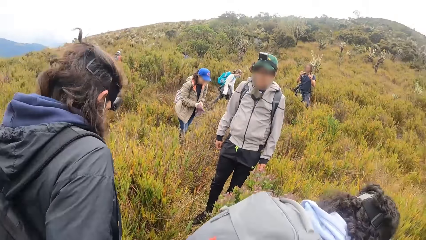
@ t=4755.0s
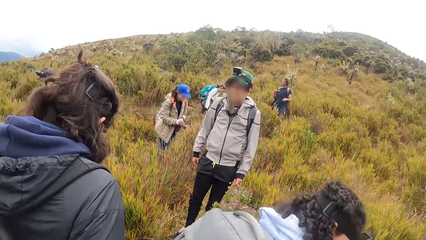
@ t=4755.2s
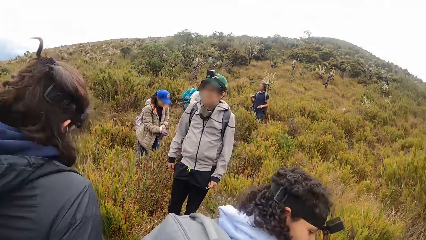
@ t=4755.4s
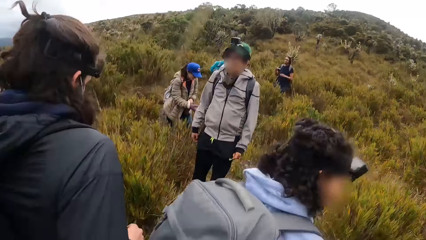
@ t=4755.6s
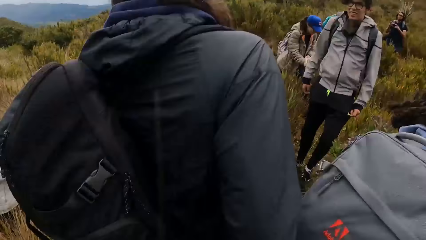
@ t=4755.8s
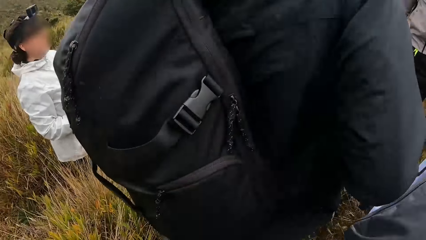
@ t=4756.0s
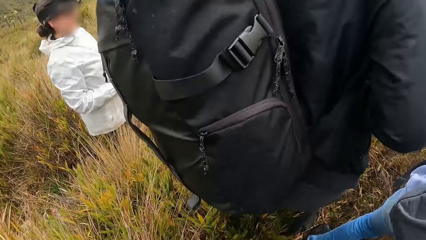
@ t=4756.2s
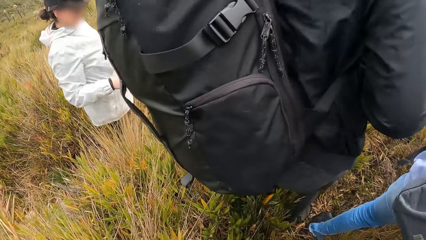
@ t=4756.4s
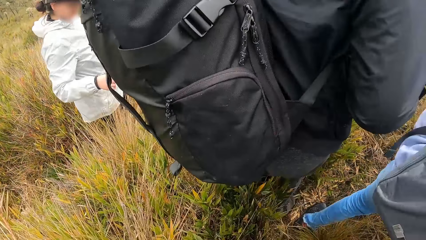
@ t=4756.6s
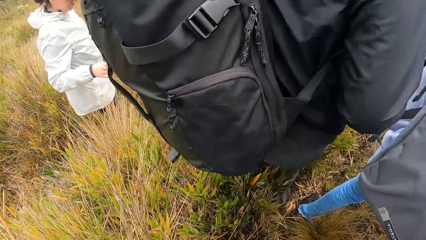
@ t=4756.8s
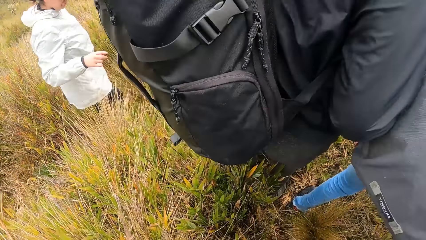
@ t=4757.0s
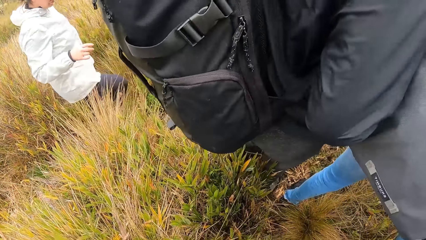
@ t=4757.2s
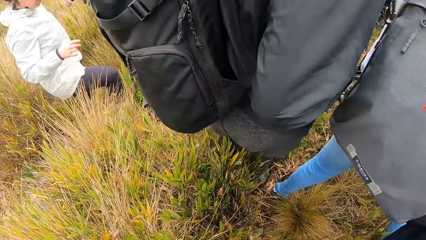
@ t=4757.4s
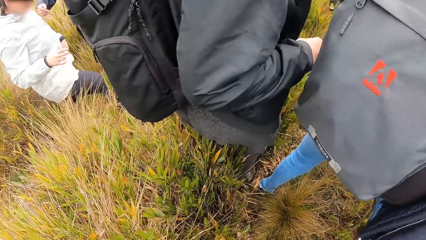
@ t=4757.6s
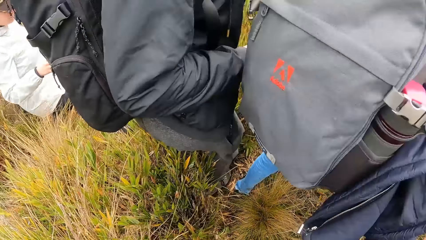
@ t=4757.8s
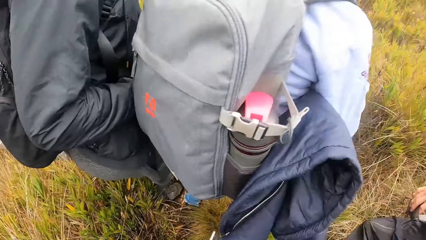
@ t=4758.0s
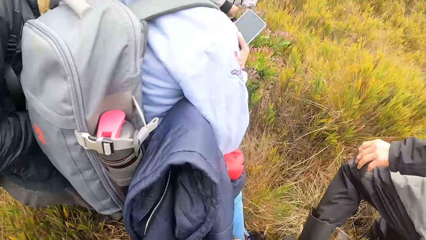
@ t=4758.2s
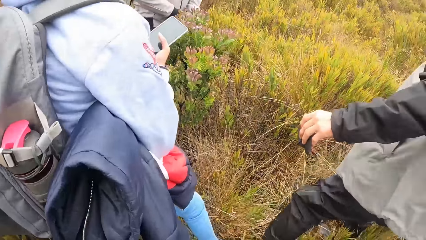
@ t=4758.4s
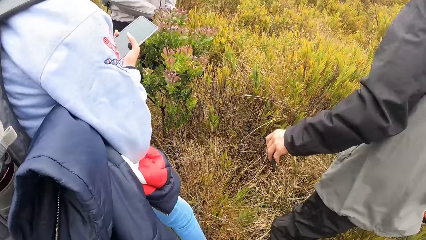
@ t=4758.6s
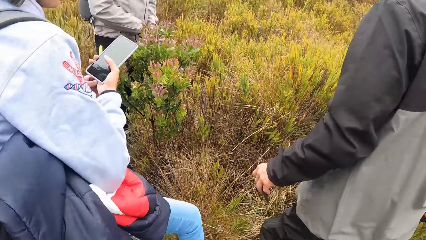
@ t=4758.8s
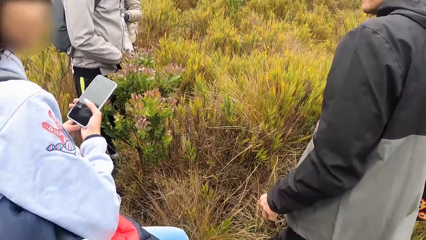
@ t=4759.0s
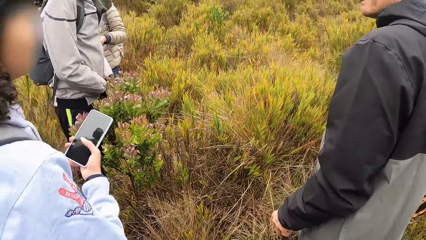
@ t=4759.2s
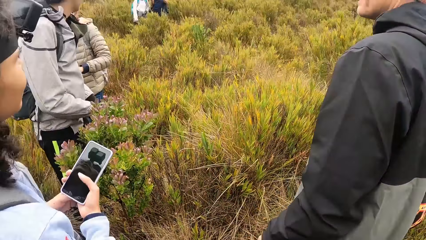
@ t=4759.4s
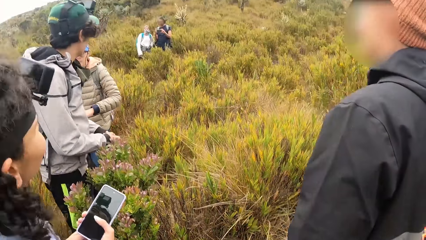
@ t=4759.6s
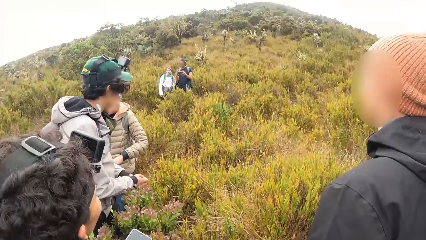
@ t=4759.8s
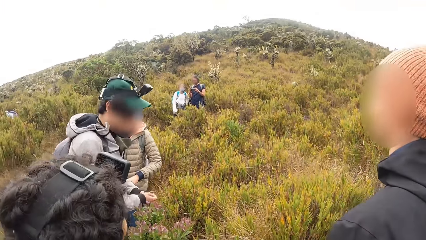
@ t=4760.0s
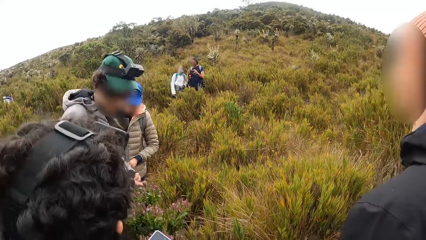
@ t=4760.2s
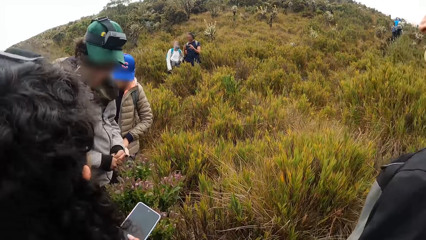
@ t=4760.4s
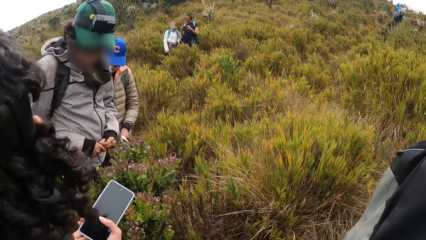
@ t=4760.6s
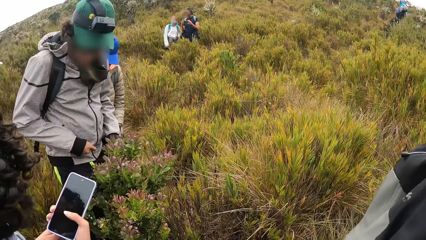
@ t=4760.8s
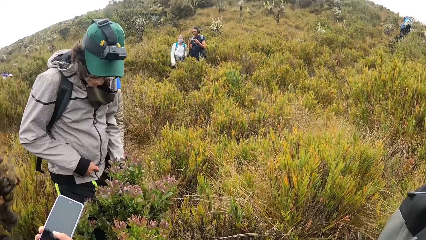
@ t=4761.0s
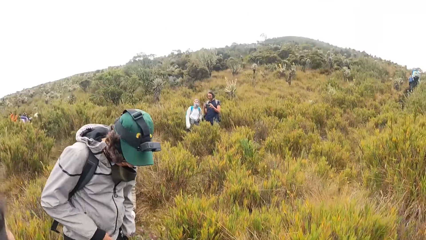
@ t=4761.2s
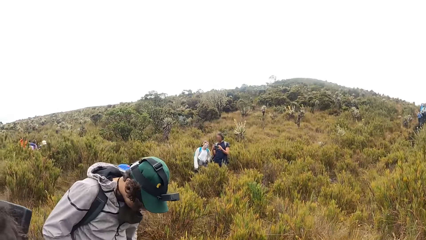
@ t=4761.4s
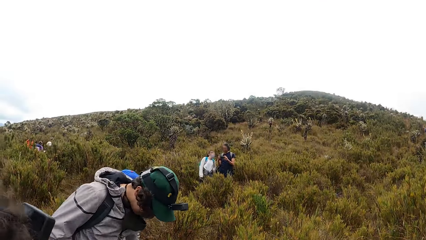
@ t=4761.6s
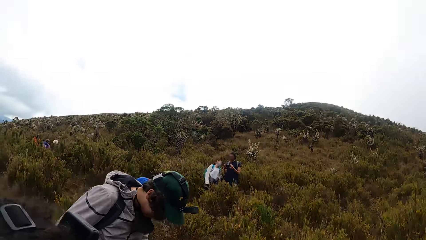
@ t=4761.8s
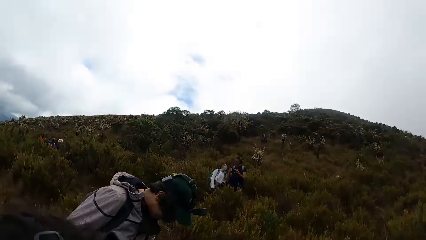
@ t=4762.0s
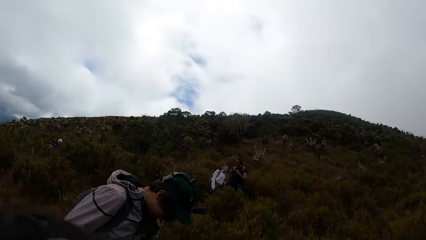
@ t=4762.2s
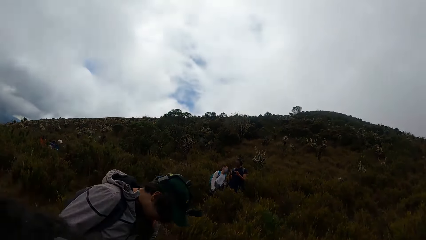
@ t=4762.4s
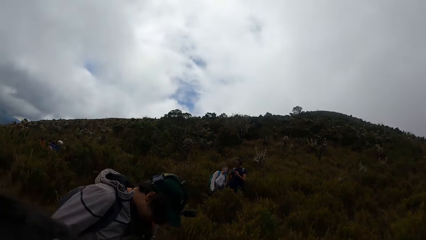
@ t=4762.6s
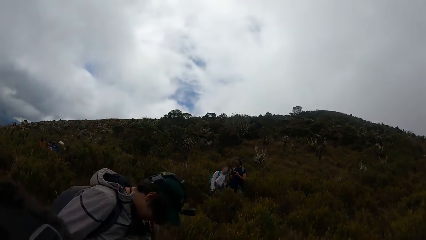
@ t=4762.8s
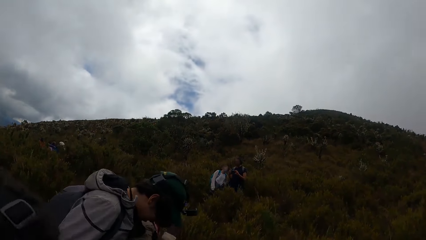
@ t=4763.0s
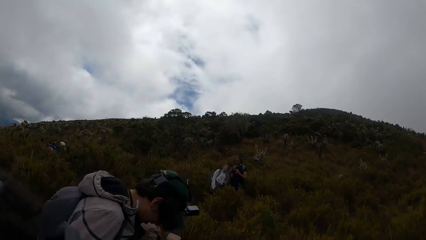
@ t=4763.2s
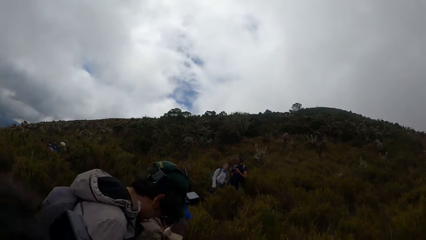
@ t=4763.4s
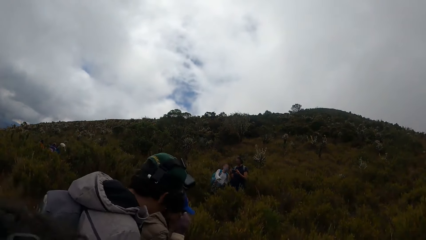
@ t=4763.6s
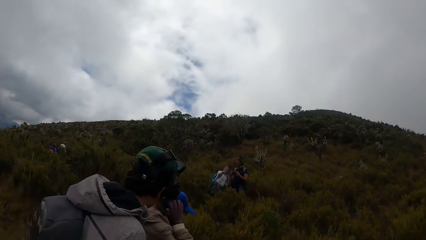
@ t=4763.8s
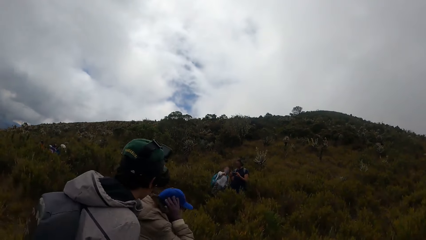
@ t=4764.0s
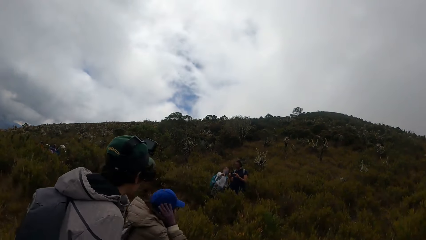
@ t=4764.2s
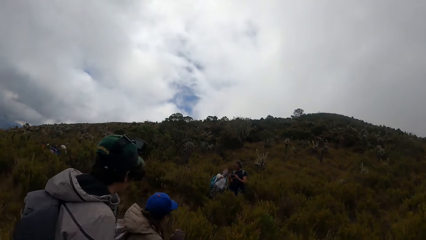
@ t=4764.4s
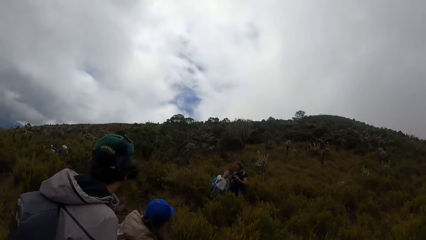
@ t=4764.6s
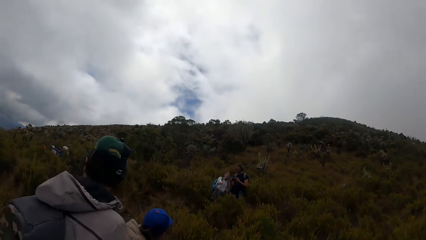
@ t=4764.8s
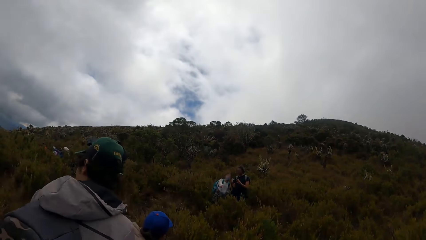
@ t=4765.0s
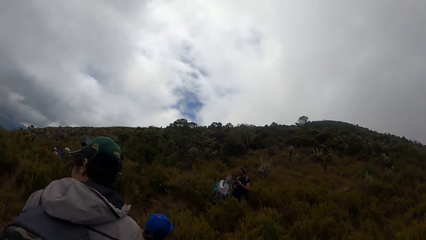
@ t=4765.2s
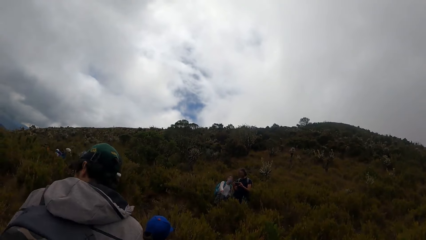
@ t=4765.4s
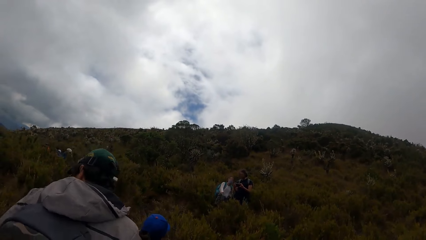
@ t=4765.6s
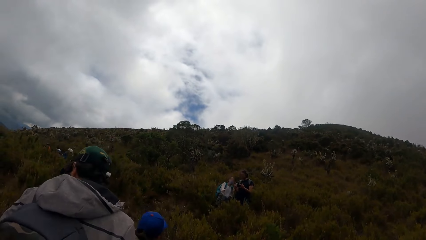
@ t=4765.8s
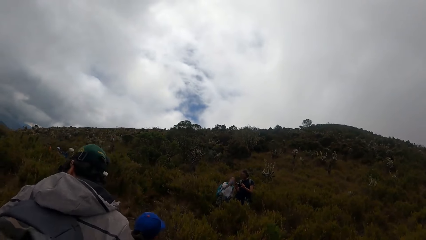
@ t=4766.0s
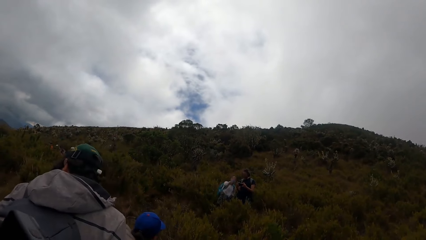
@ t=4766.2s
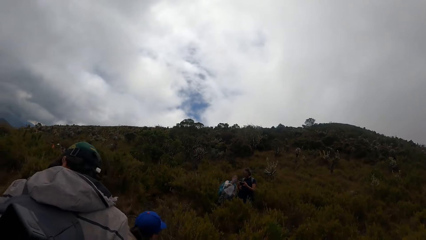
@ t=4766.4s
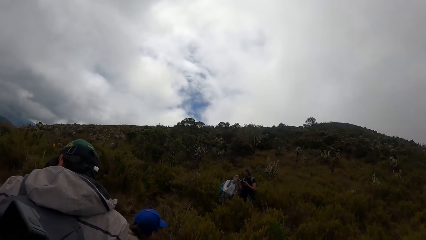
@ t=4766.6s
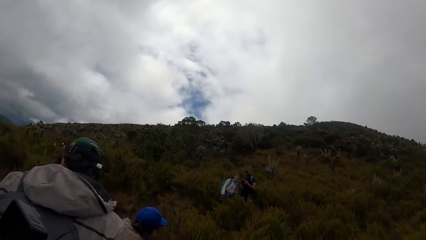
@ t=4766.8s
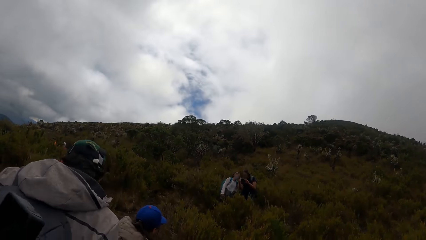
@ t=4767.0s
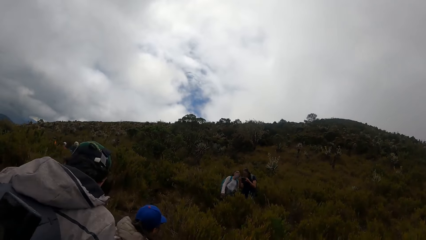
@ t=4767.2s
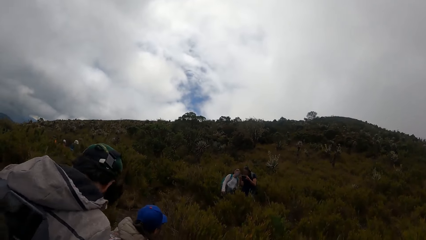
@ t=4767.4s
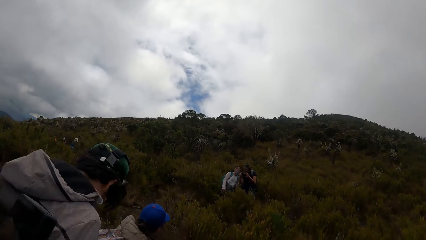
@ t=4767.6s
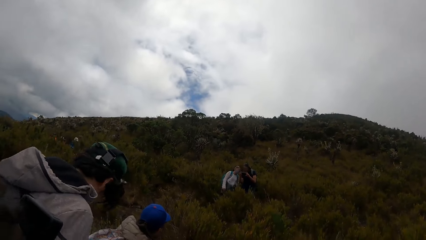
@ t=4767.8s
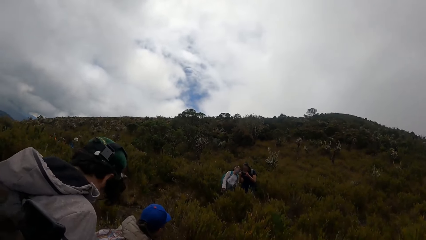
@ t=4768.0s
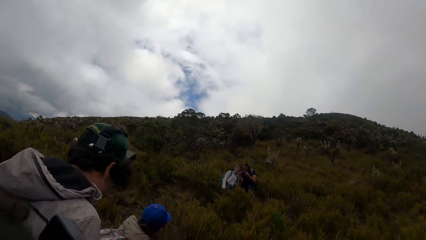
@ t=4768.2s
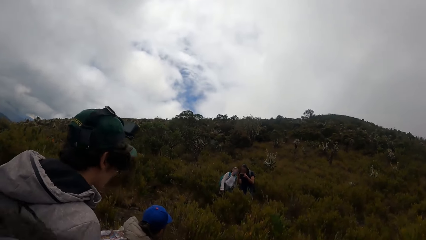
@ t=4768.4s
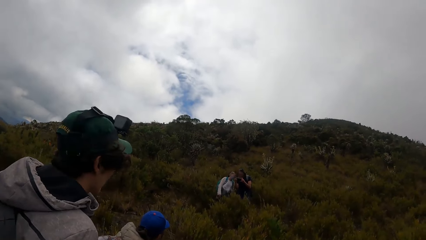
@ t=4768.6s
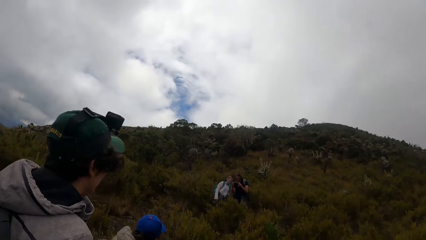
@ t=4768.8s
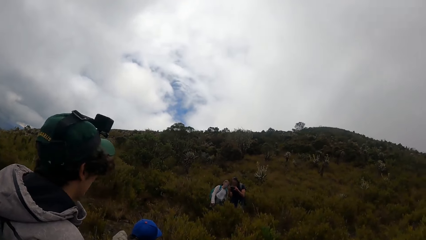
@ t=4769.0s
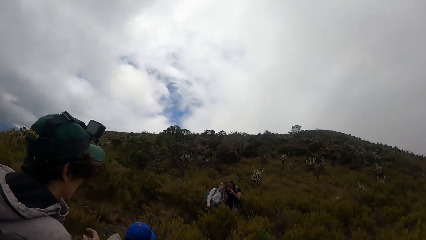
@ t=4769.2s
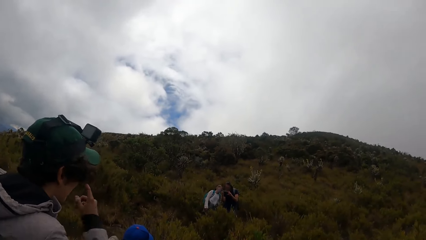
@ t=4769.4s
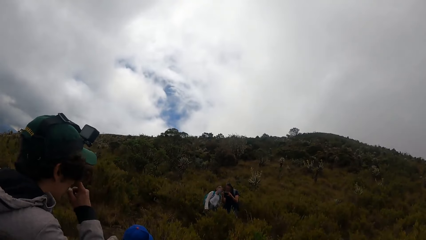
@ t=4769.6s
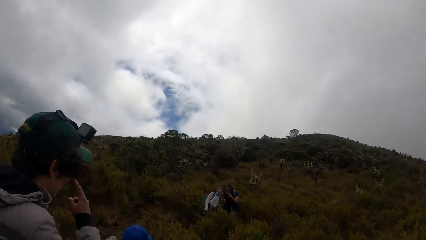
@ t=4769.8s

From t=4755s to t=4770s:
The woman adjusts her cap on her head with her right hand. A man adjusts his eyeglasses on his face with his right hand.
